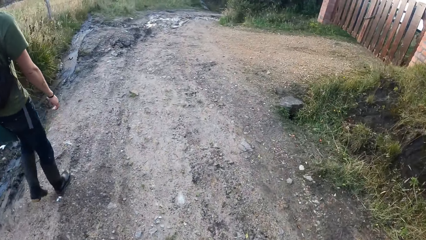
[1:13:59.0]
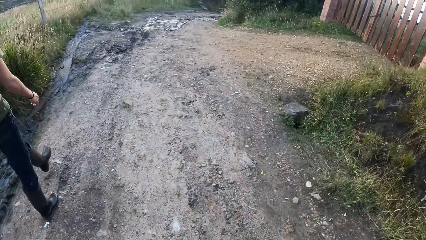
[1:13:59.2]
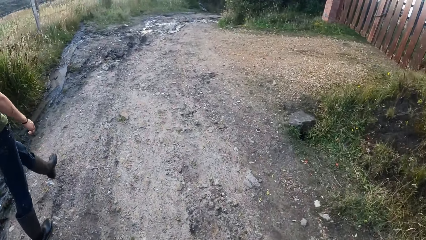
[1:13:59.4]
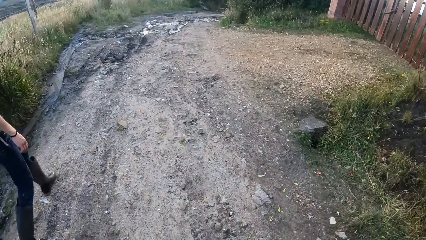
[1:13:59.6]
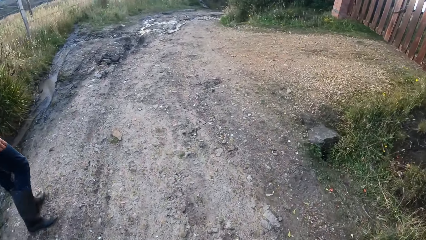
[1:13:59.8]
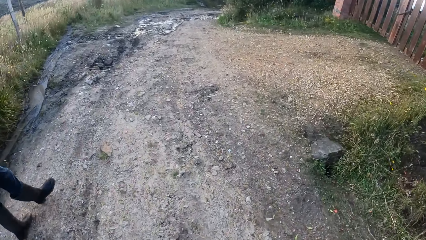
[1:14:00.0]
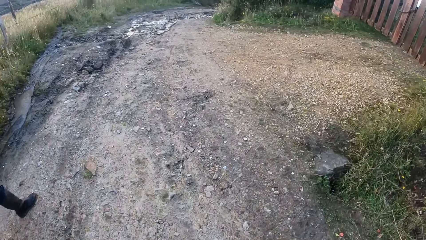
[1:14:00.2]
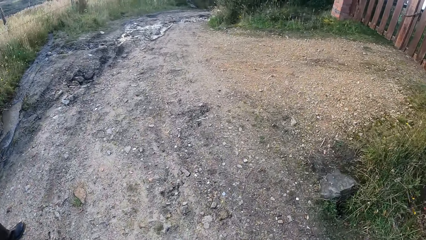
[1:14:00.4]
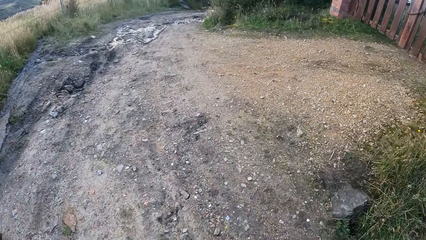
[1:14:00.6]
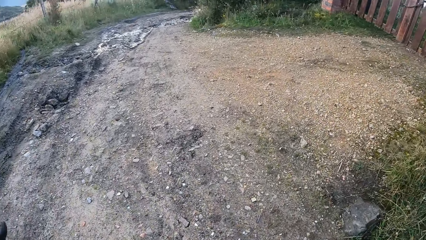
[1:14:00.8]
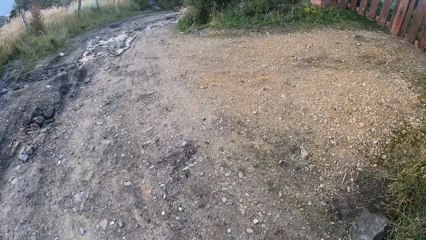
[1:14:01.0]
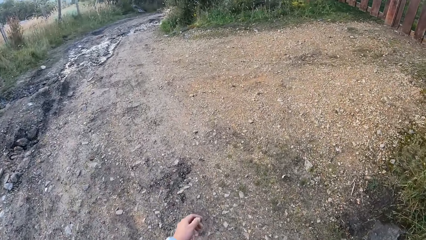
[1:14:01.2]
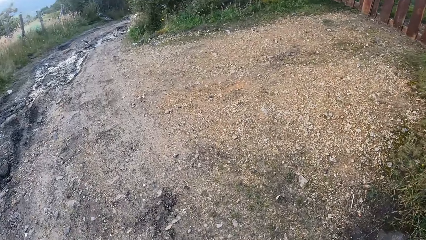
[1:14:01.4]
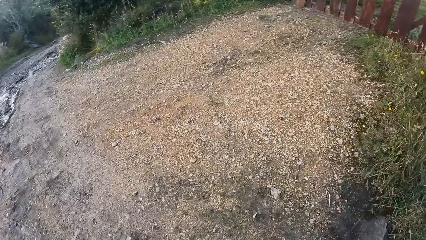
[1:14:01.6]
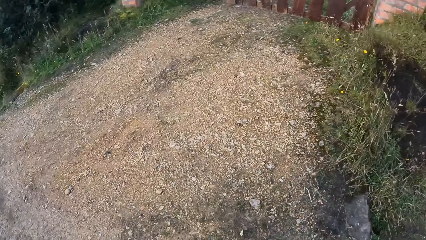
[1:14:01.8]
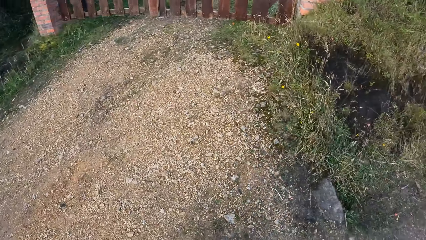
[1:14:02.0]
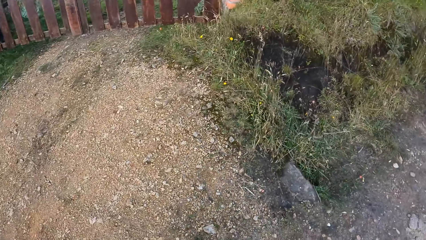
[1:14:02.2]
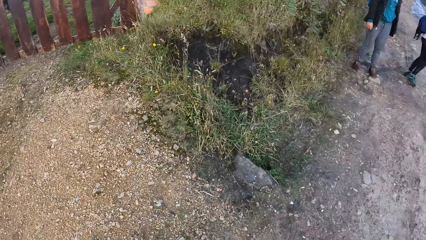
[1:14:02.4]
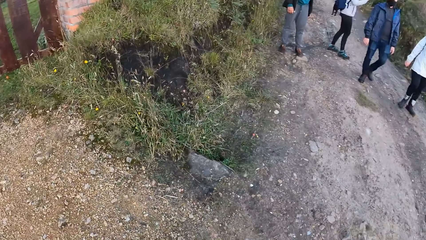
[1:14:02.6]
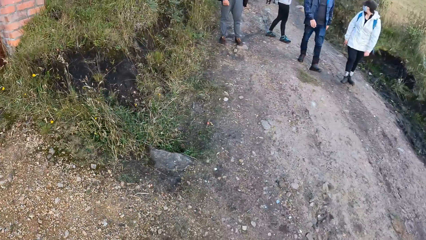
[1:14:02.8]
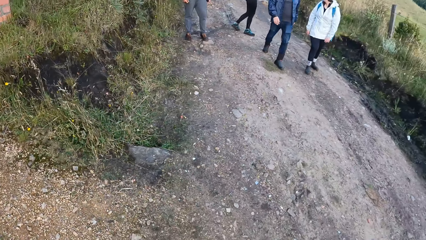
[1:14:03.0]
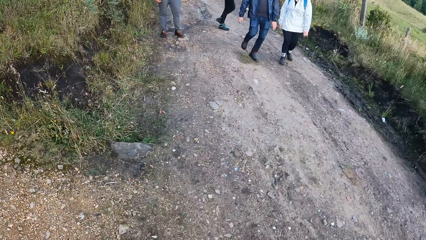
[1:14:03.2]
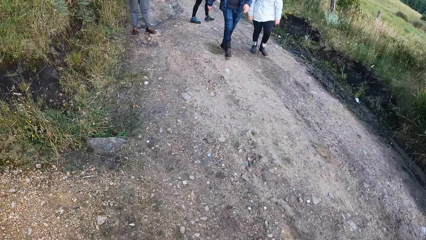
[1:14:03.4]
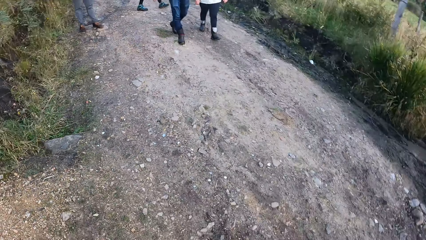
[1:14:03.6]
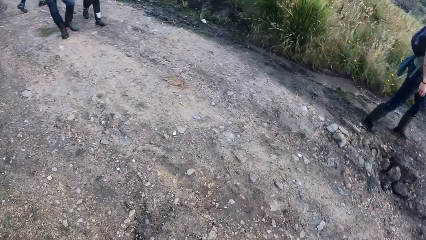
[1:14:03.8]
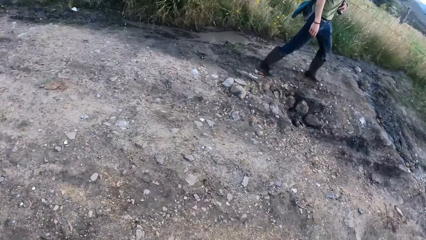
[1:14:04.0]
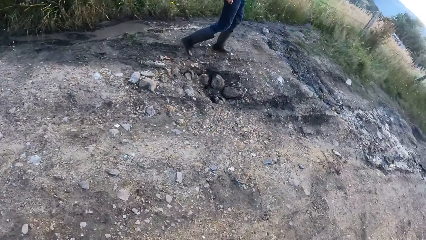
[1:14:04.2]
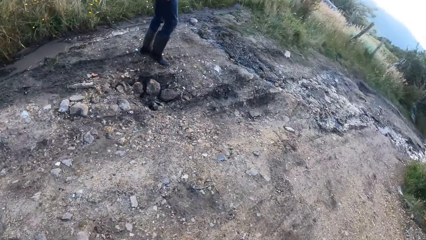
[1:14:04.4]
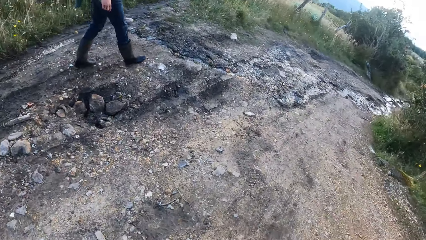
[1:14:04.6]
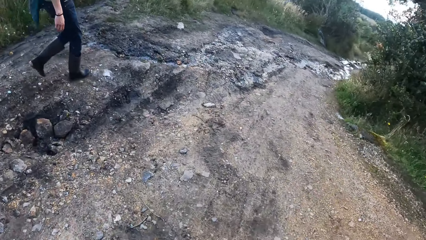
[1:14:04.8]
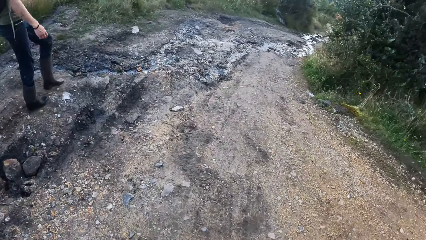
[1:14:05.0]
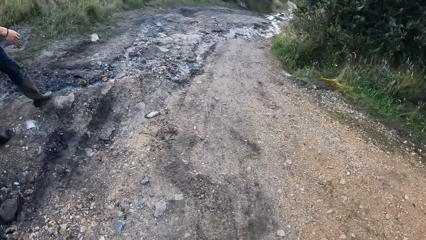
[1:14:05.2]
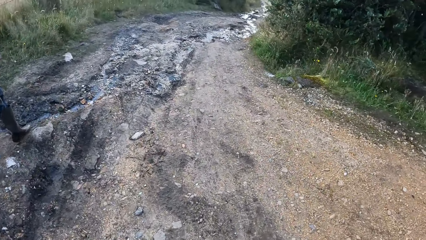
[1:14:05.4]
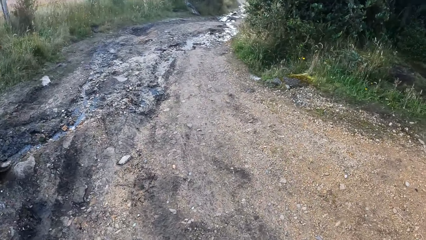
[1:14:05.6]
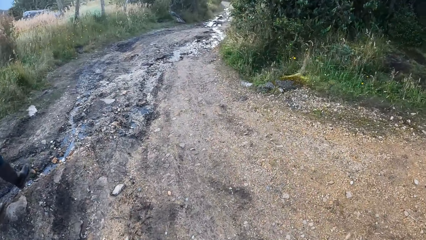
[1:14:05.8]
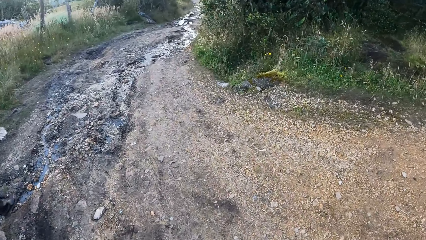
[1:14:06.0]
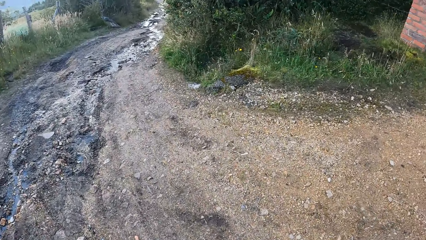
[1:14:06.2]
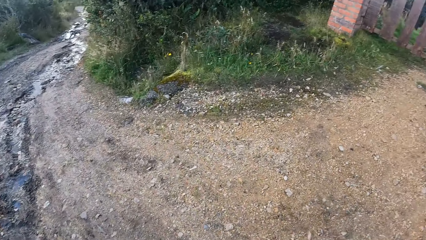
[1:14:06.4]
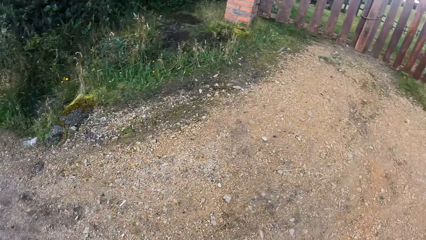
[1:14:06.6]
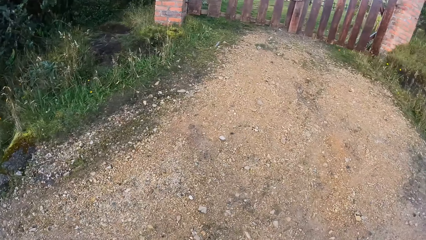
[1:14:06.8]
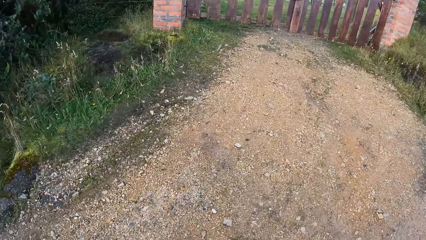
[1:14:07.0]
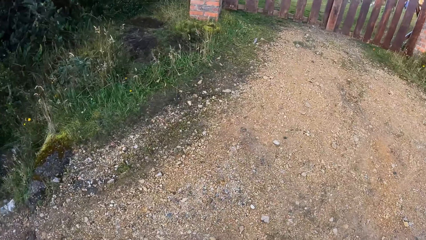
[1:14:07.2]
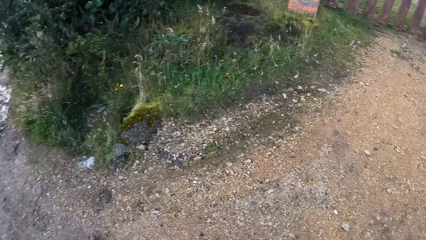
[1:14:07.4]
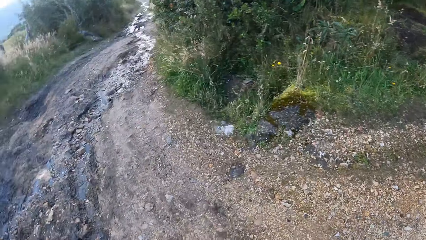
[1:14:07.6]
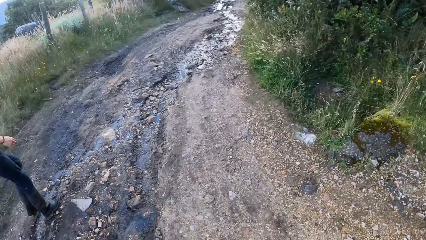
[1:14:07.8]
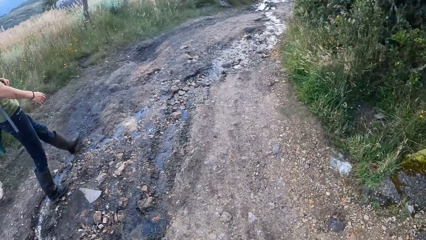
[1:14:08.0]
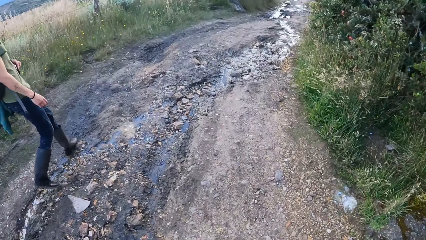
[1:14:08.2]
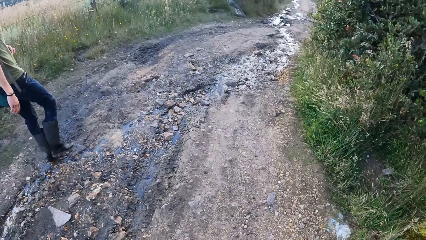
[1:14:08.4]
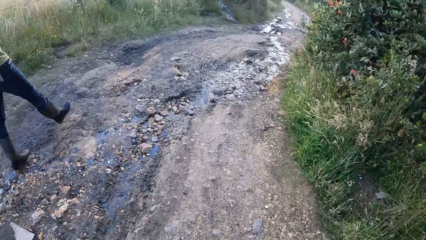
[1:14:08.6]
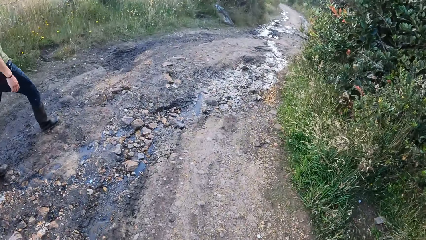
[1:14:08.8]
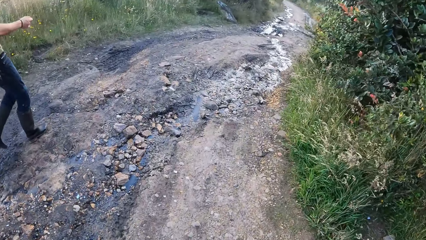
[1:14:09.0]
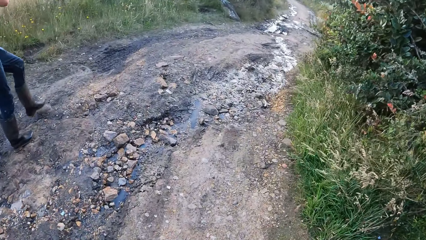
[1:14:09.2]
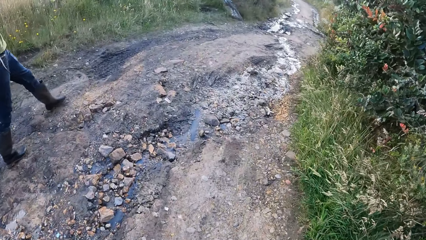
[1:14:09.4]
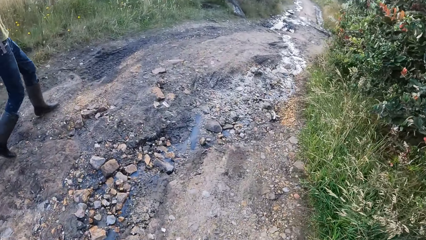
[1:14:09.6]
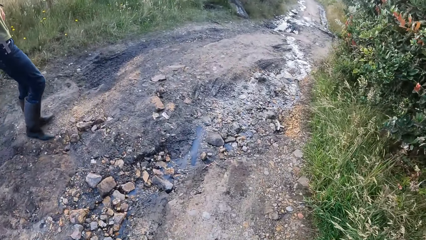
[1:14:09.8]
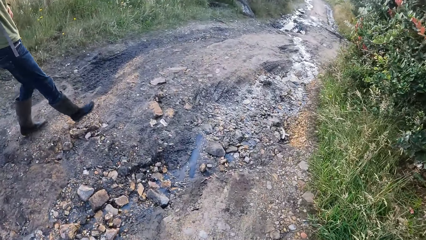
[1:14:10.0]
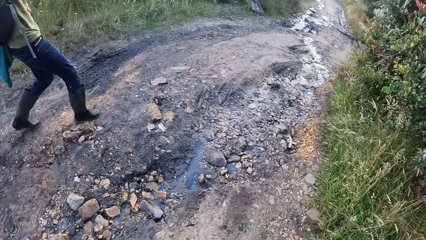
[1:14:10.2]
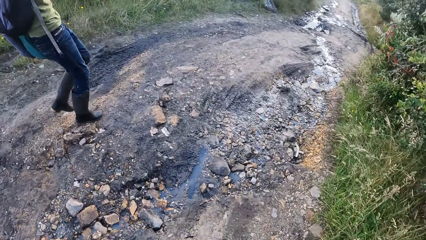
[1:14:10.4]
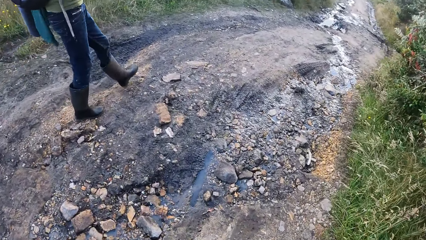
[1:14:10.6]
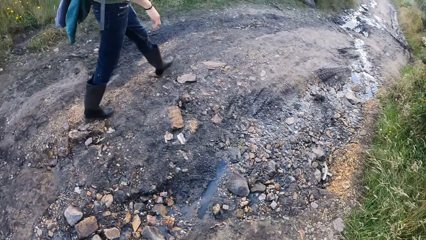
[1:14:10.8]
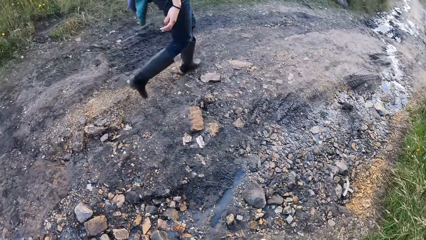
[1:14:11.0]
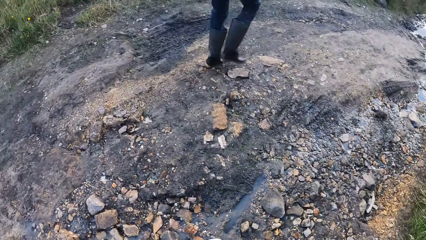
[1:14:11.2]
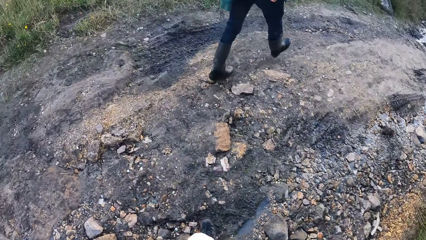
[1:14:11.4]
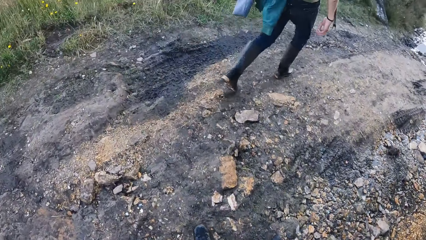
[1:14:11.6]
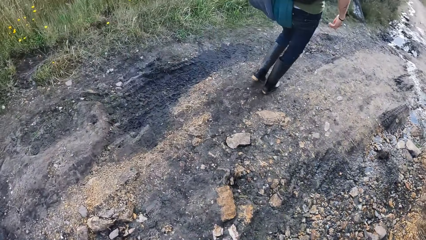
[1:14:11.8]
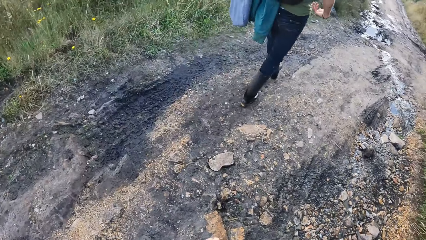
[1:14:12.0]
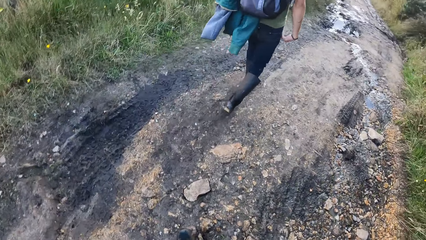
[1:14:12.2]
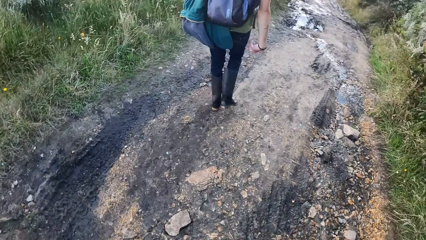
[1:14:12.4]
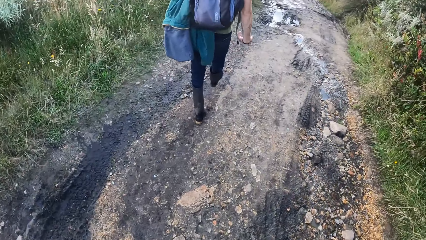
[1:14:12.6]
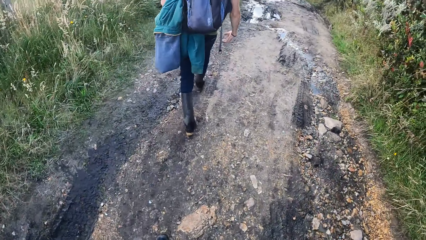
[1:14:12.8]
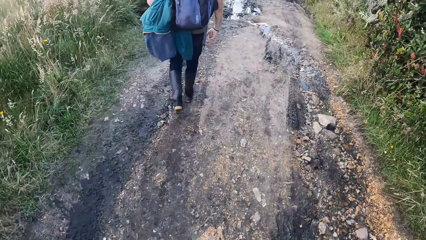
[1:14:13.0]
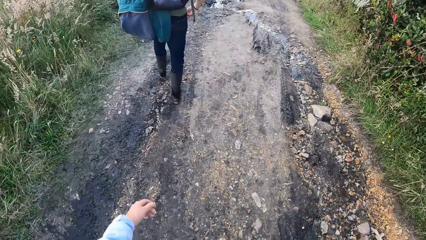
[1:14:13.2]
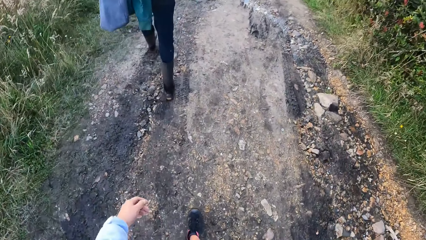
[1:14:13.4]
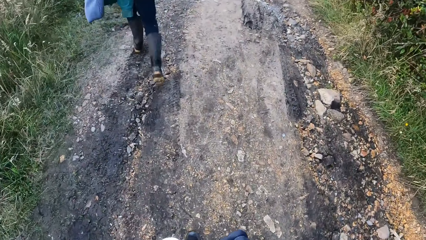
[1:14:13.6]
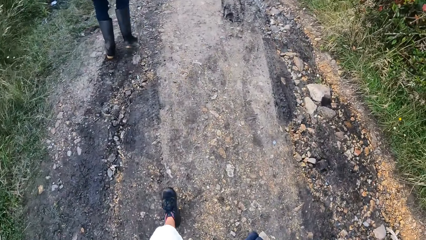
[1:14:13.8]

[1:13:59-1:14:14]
The camera wearer looks around. They turn around. They walk down the hill. They walk on the road.
